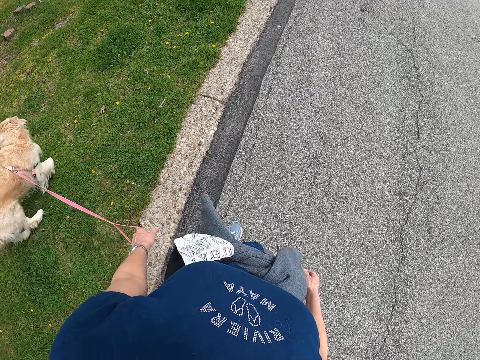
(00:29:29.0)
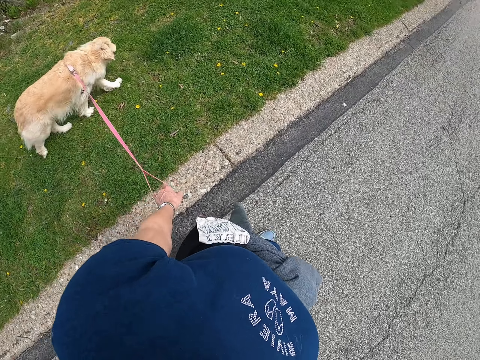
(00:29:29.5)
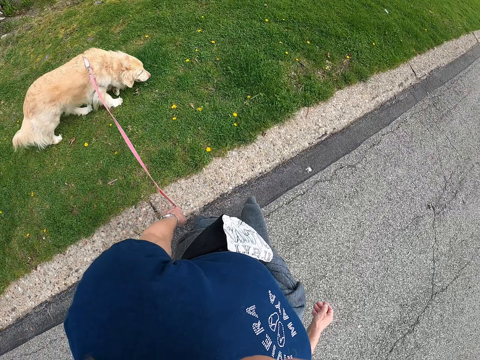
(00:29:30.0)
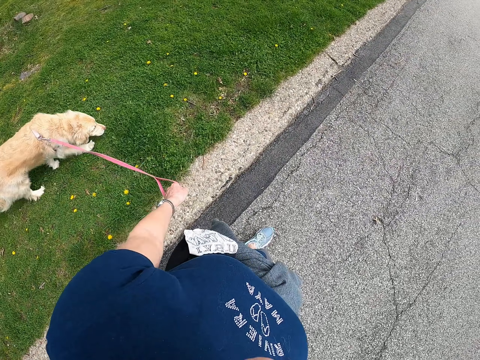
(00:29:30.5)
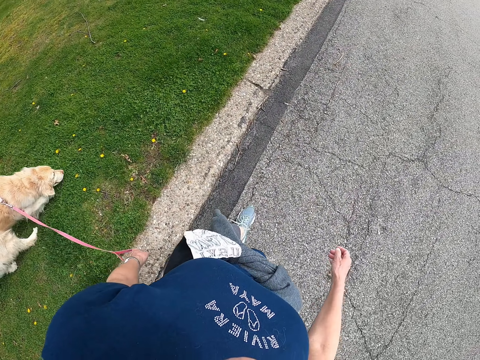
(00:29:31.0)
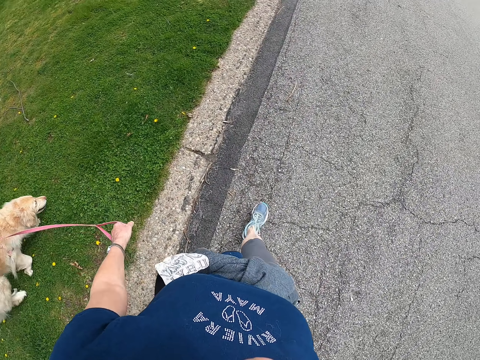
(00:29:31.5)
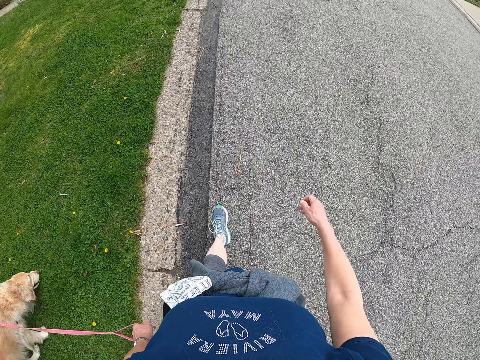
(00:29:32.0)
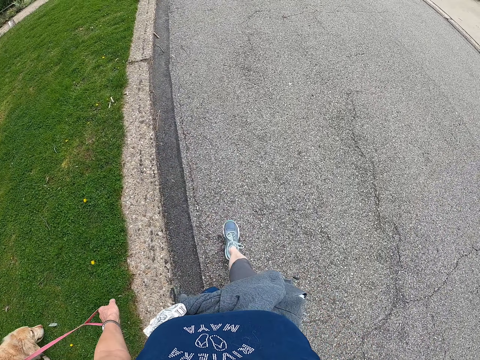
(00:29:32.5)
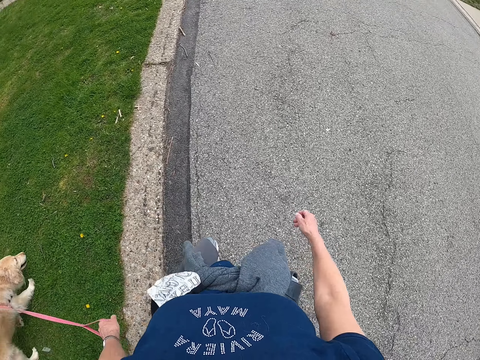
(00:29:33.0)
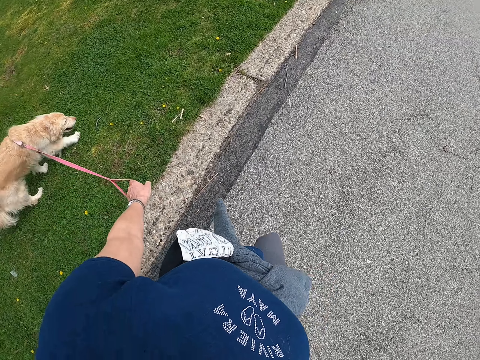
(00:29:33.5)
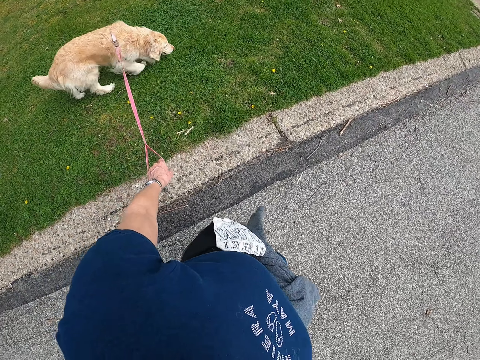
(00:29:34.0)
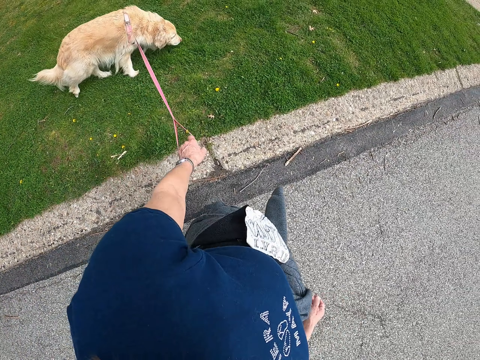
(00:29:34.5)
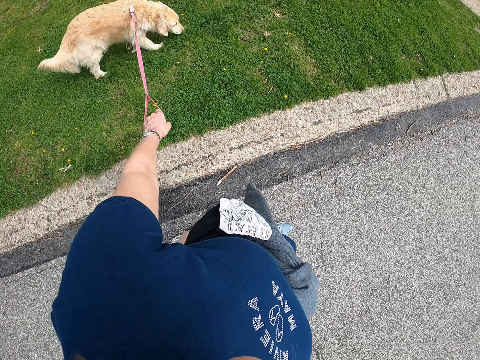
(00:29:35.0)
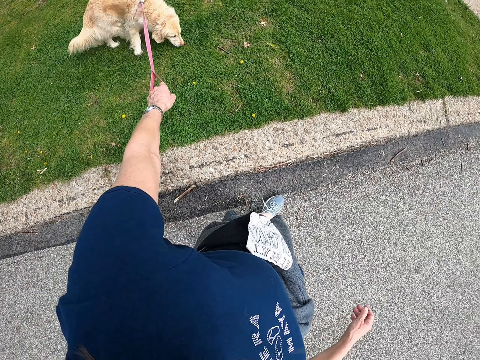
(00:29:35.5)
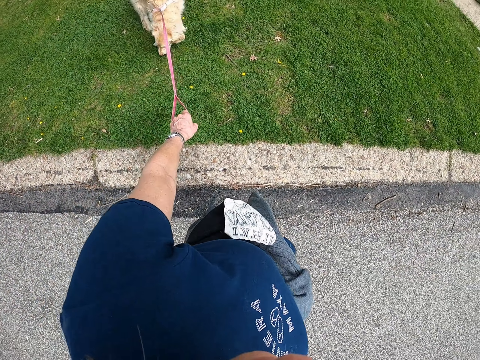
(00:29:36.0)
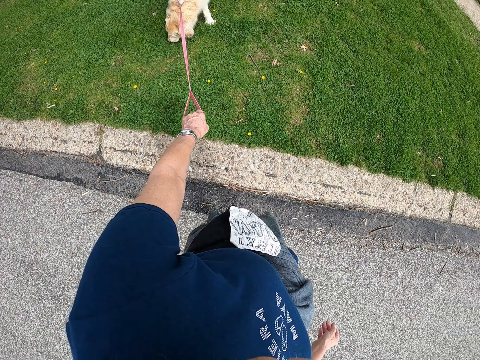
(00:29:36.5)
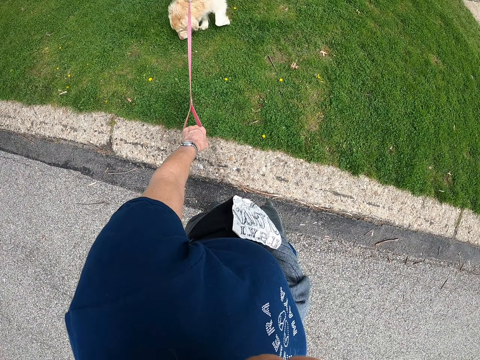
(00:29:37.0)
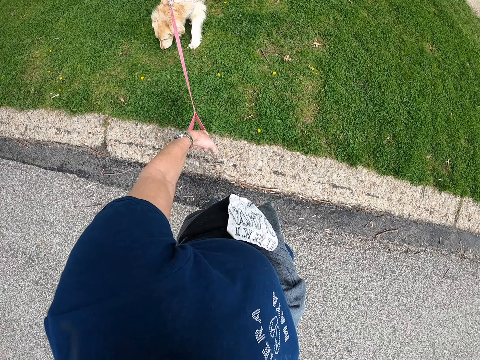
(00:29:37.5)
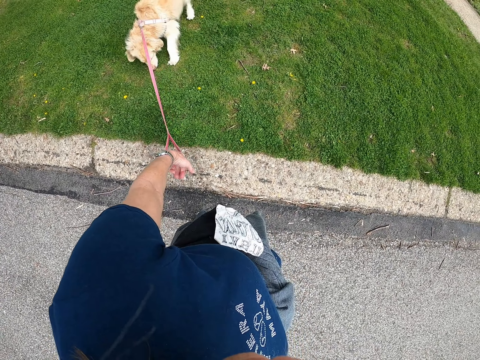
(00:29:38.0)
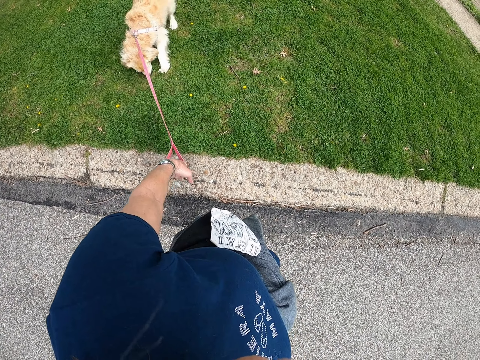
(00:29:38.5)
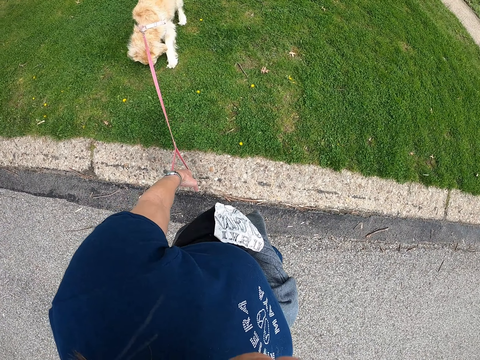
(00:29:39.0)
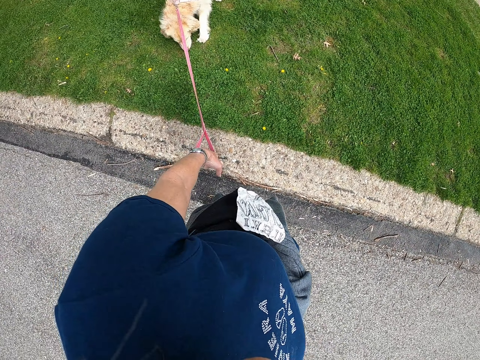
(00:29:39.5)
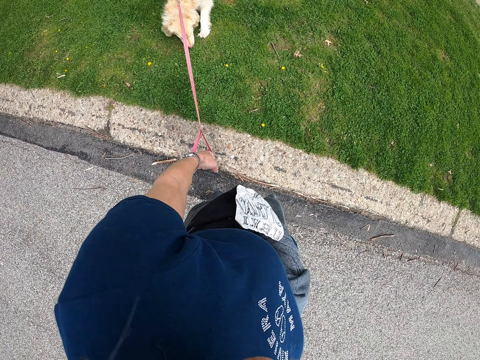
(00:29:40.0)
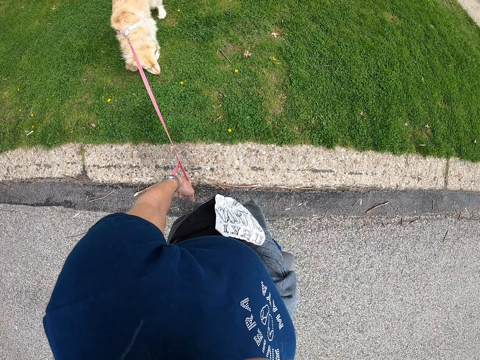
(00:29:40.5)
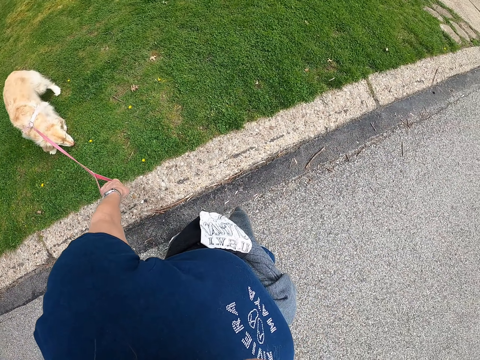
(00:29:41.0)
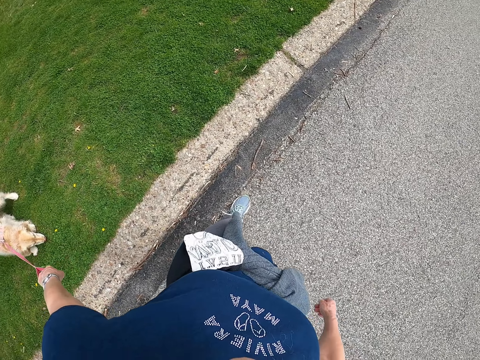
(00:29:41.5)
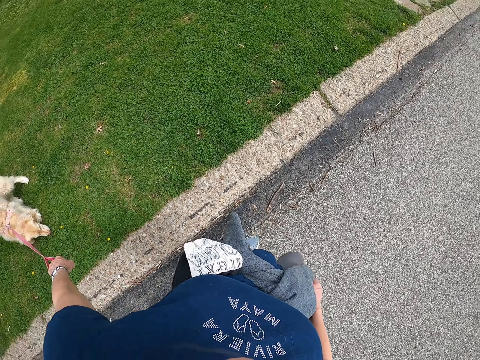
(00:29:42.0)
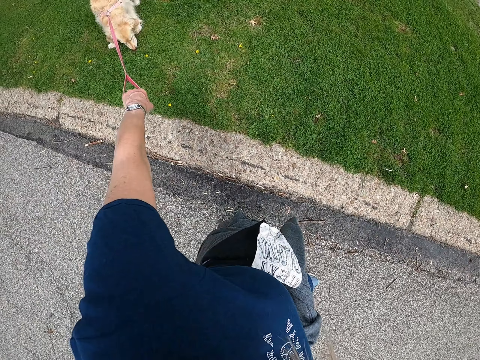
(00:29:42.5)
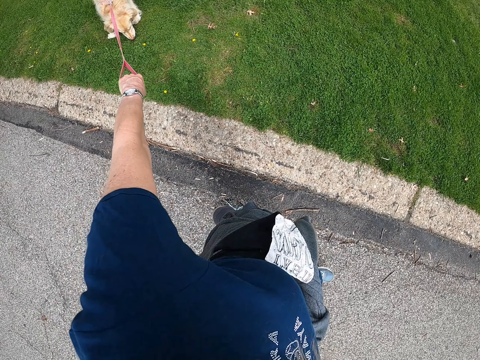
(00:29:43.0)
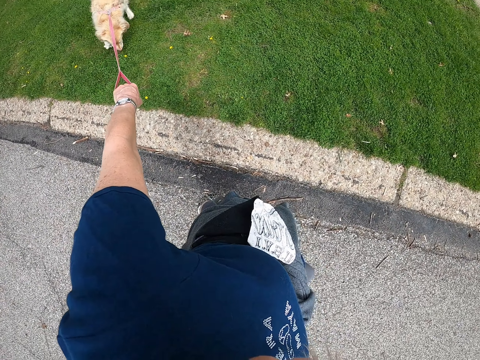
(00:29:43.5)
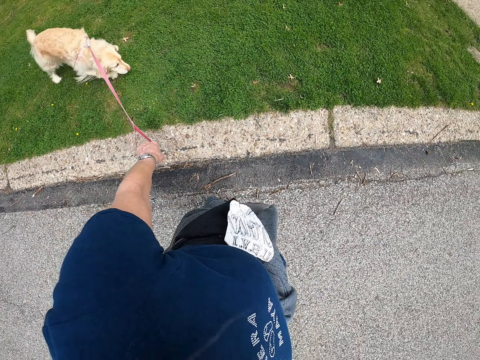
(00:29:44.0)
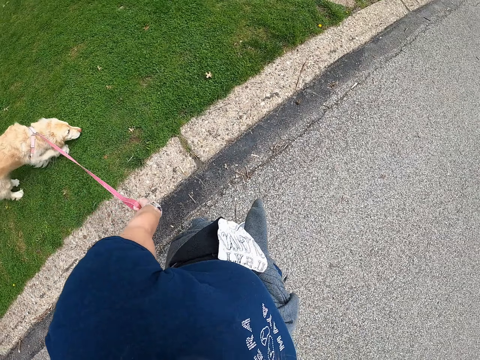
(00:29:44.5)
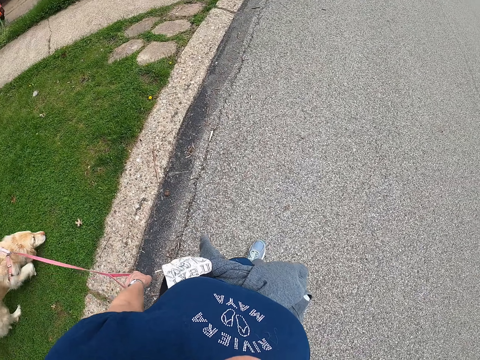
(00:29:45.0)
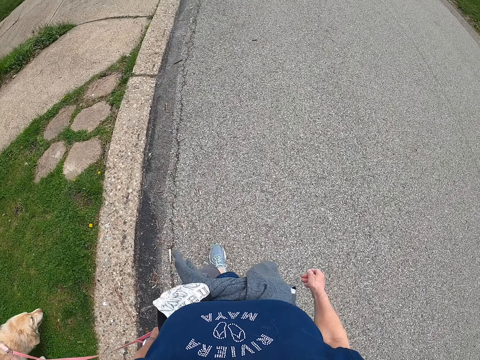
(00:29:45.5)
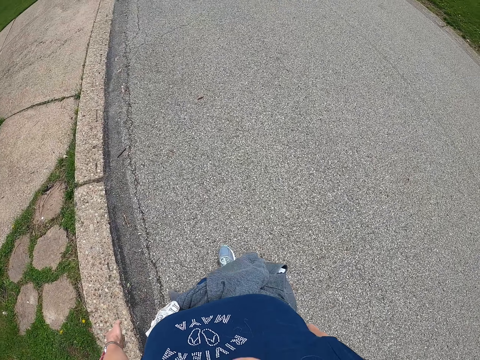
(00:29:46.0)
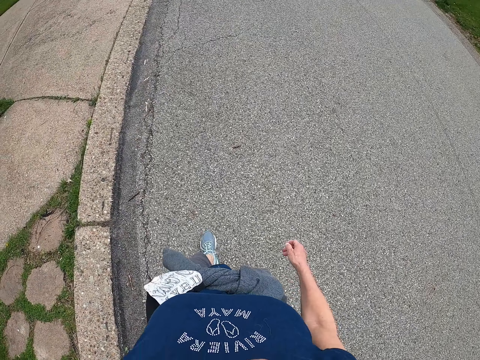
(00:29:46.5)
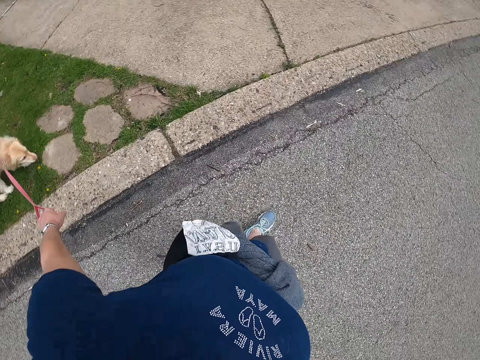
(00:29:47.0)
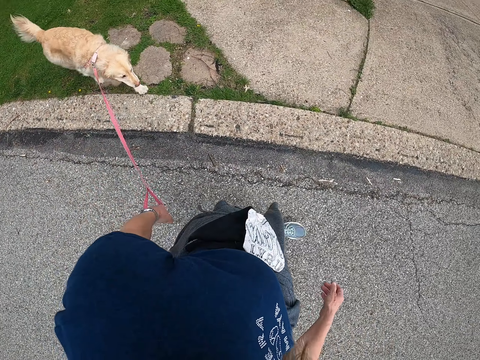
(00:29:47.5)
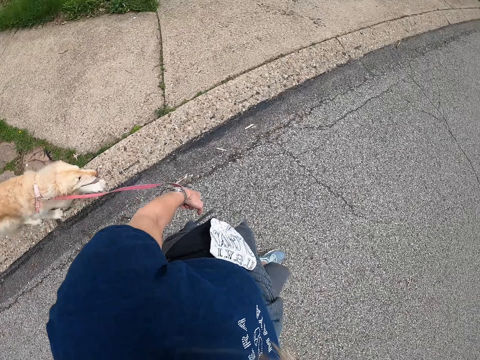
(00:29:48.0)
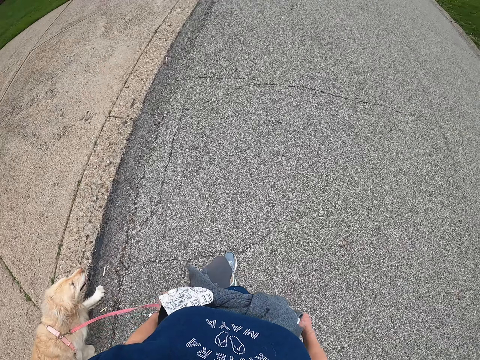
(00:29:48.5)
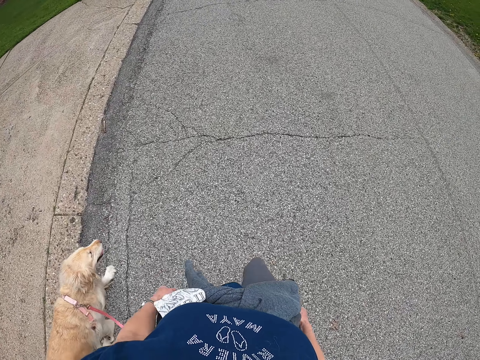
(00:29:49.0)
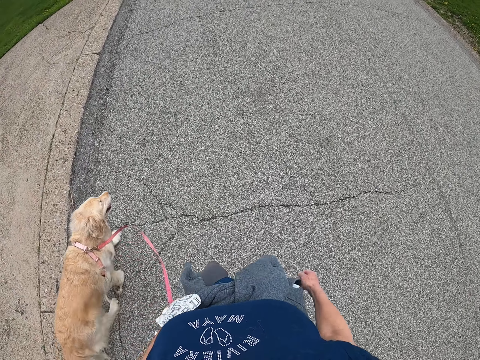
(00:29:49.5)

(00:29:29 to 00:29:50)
The camera wearer stares at the dog. They stop. They adjust the dog's leash. They pull the dog's leash. They walk the dog.

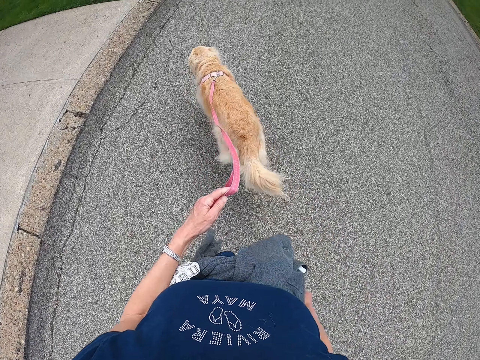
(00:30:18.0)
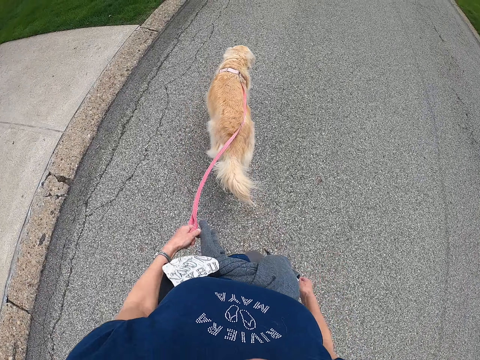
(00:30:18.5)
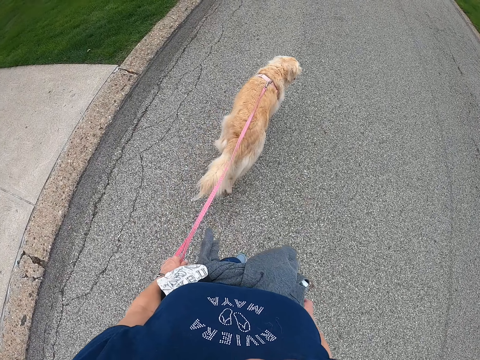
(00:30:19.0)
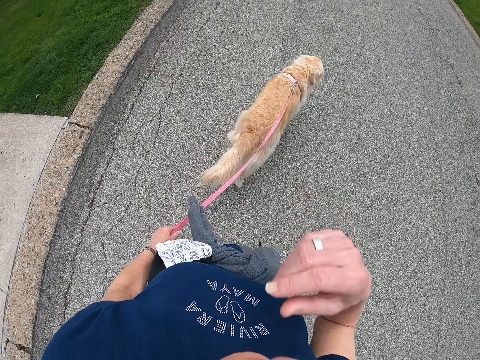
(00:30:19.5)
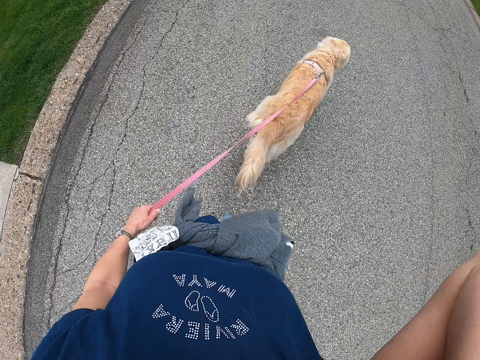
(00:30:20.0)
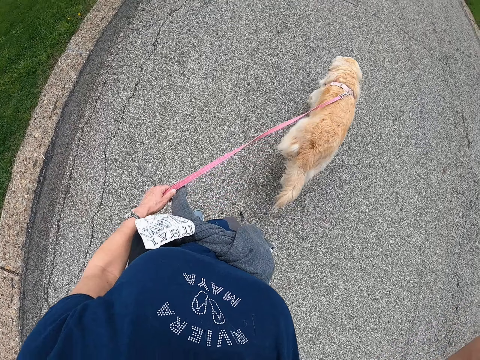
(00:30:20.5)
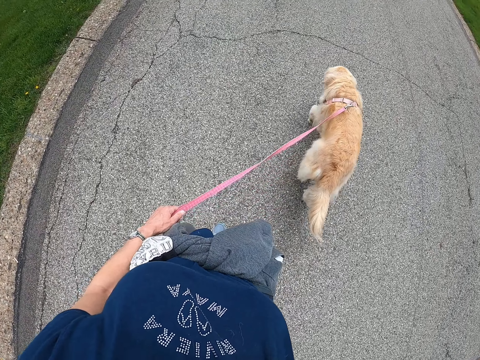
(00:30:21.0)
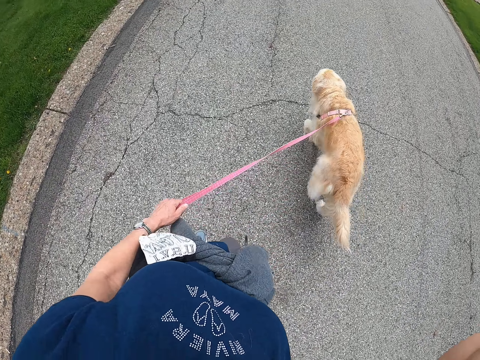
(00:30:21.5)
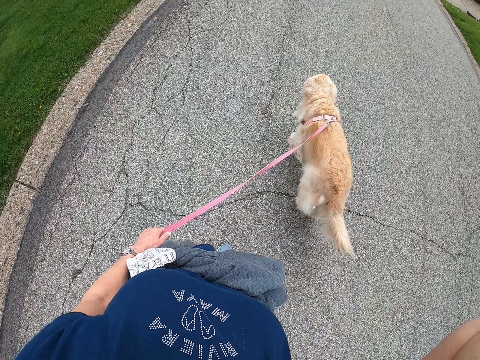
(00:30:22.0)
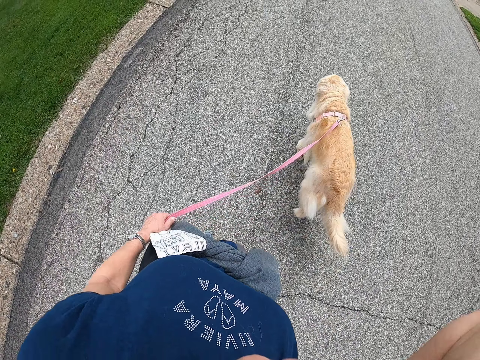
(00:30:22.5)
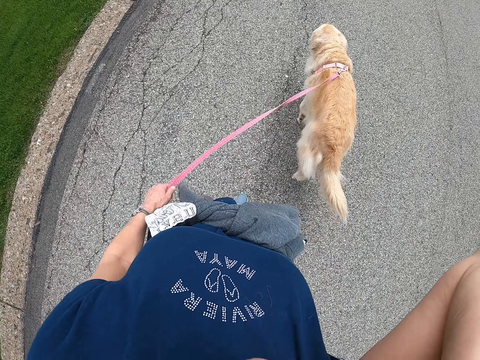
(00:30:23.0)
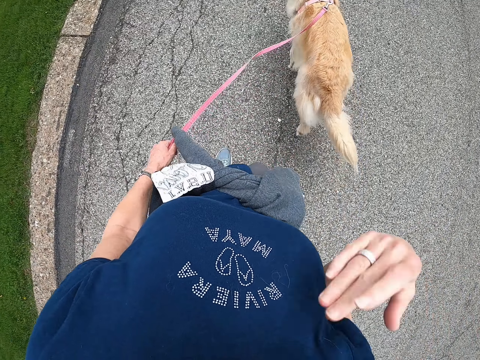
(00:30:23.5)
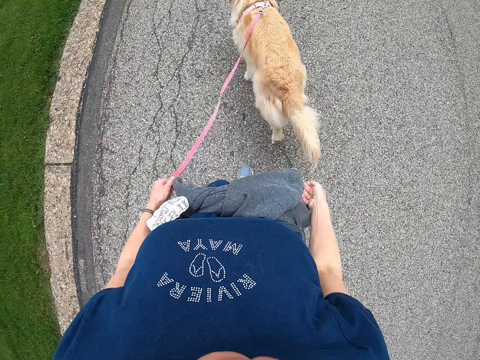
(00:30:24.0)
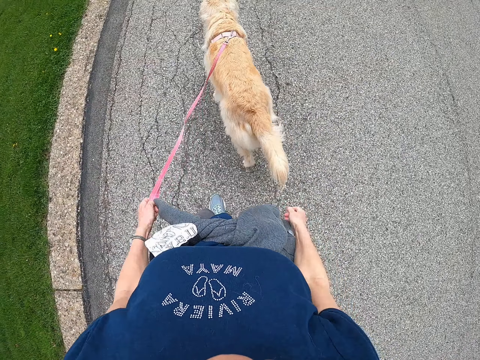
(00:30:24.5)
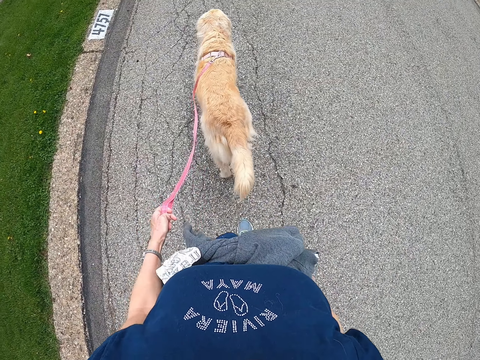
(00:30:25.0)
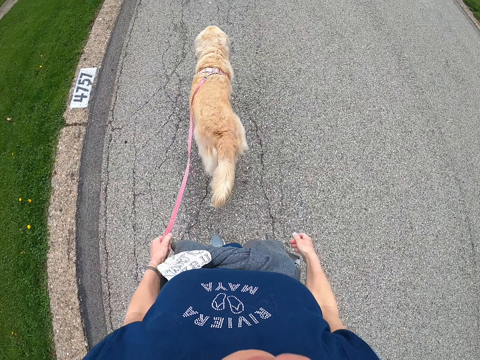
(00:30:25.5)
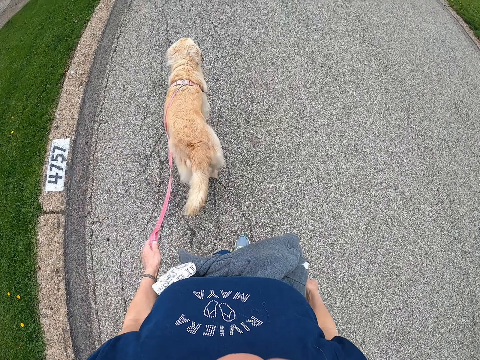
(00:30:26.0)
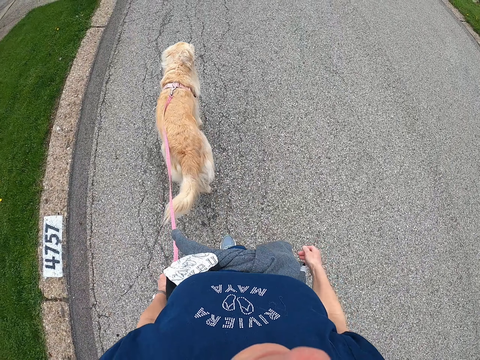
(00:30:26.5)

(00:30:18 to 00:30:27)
The camera wearer reaches for her face. She lifts a hand. She walks the dog. She drops the hand.
